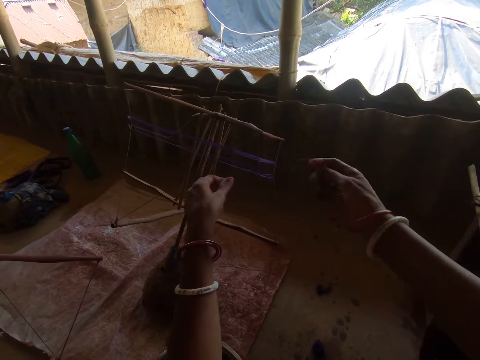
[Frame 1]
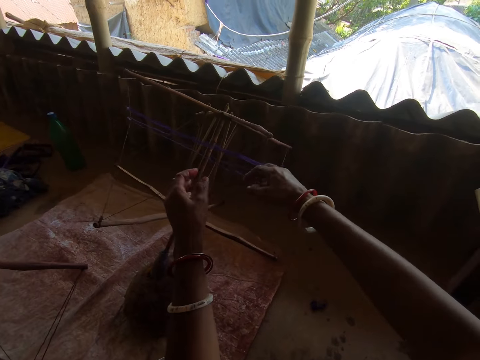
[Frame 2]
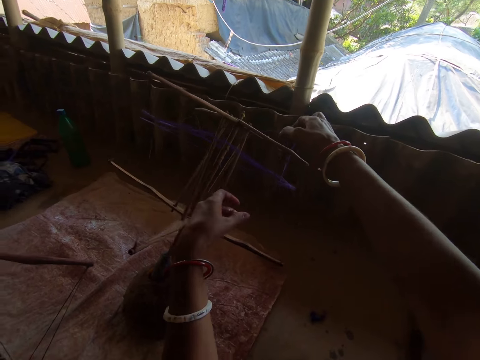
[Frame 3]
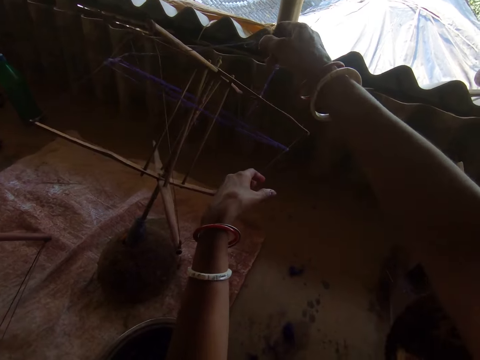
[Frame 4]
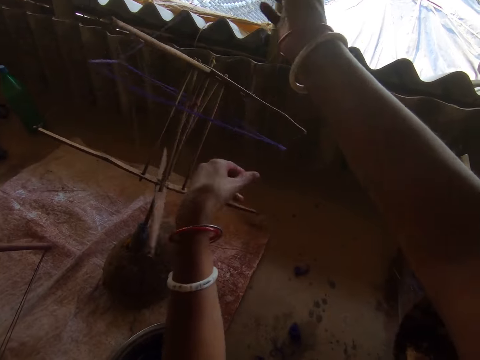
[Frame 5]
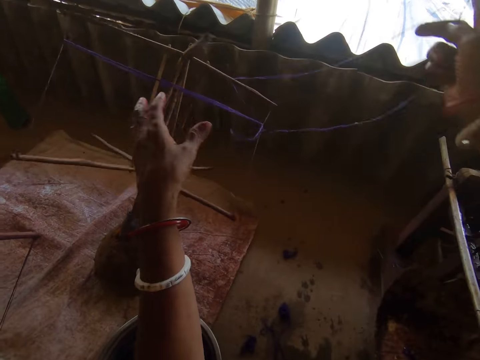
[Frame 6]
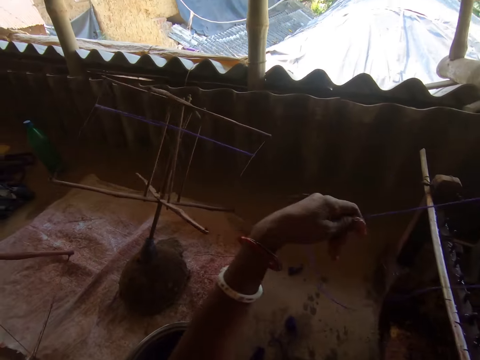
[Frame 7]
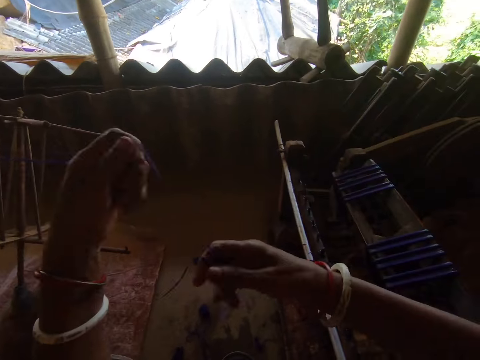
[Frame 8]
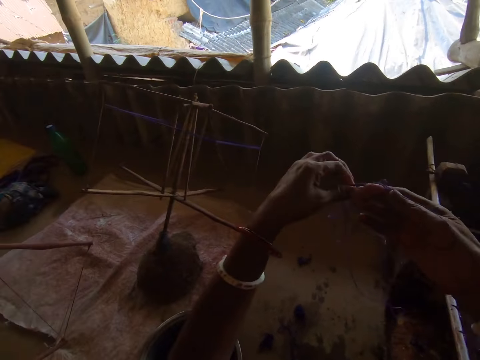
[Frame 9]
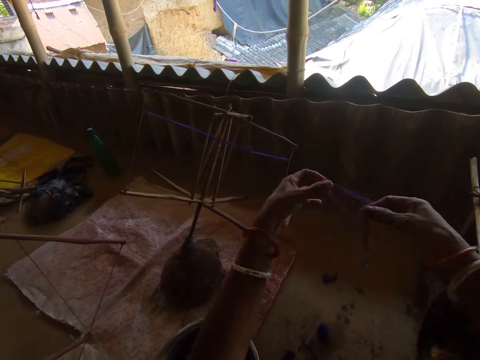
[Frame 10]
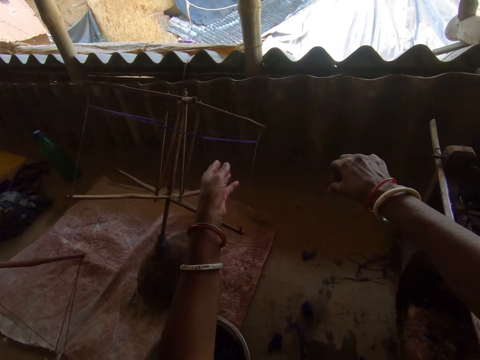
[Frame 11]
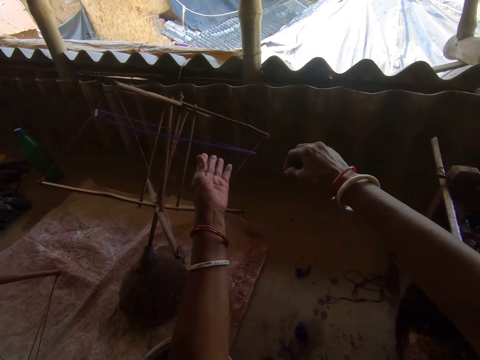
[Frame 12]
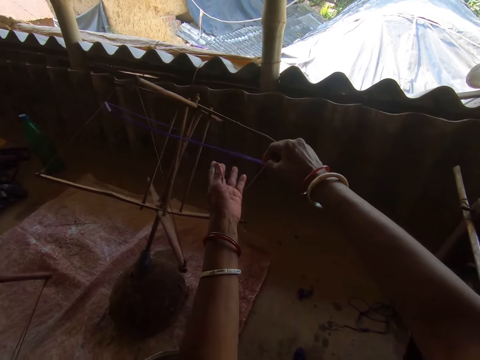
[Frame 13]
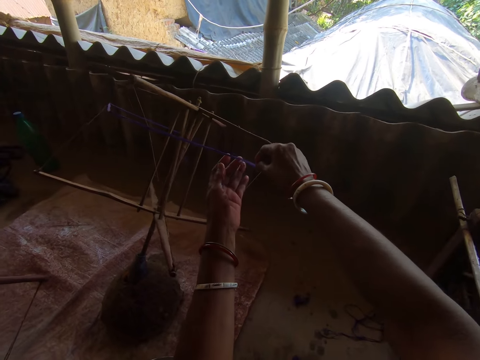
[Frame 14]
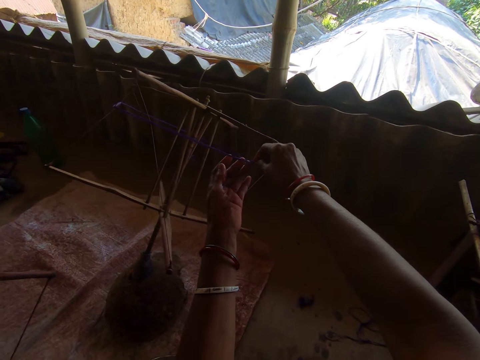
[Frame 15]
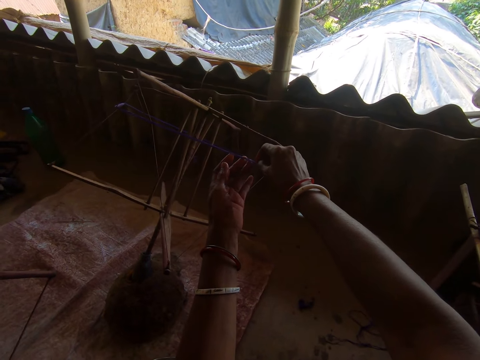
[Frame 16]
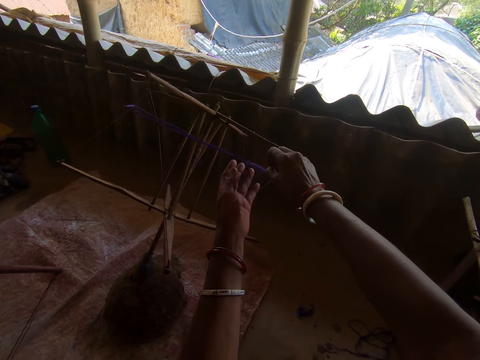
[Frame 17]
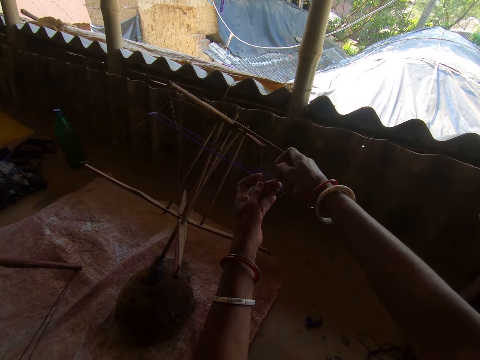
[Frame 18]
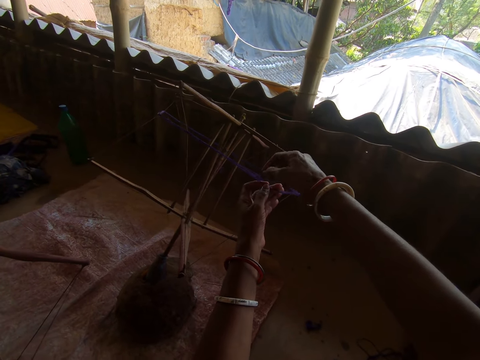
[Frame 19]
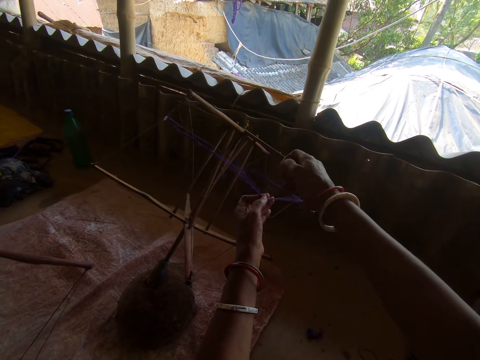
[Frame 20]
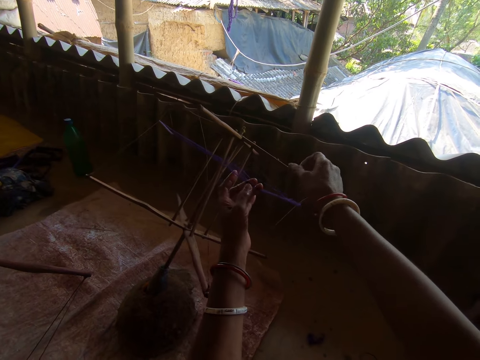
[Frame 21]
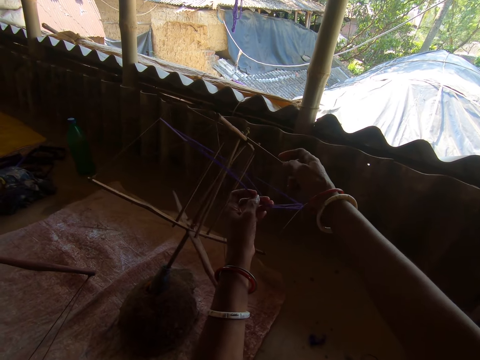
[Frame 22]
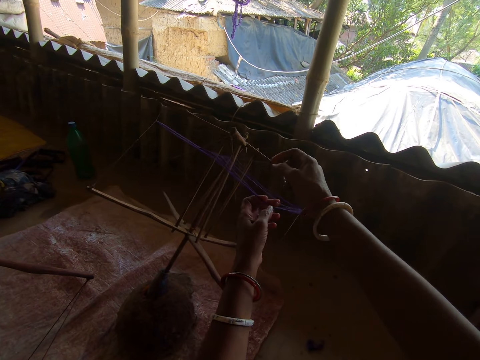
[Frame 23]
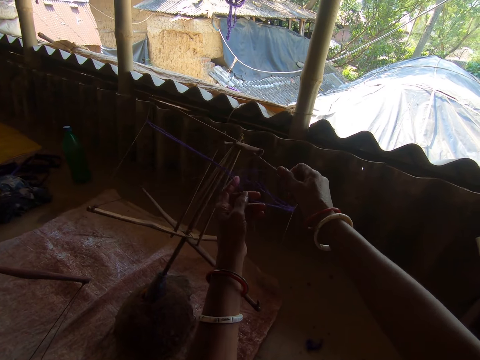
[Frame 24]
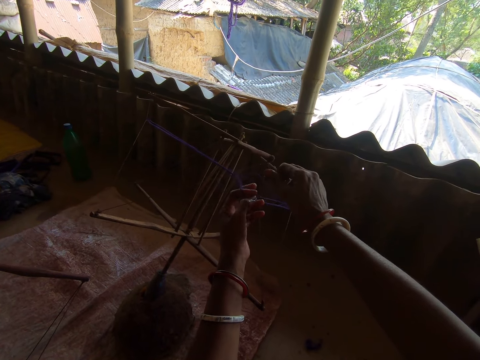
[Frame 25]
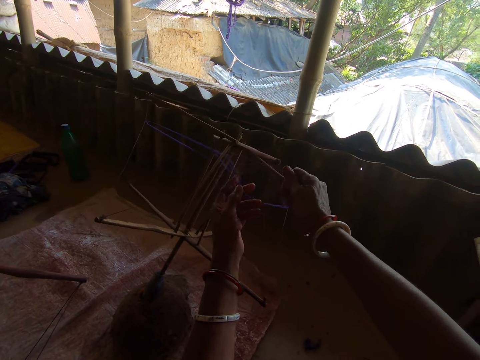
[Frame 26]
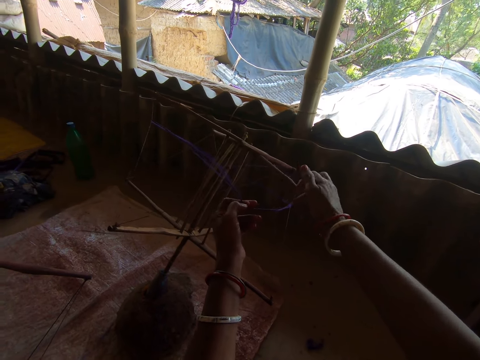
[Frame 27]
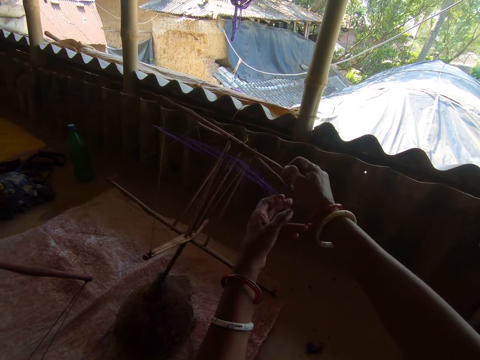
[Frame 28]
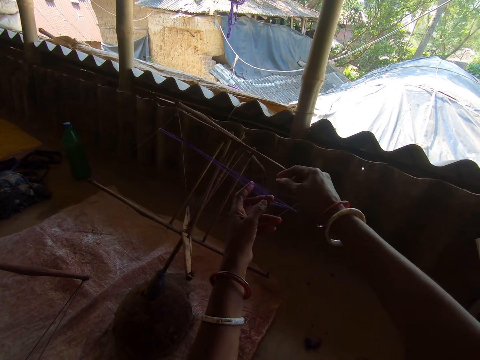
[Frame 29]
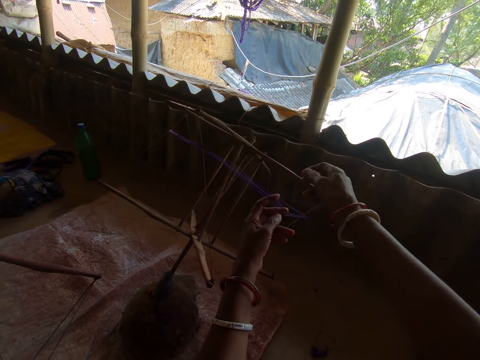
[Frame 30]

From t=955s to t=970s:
The camera wearer drops the thread. They hold the thread. They pull the thread out.

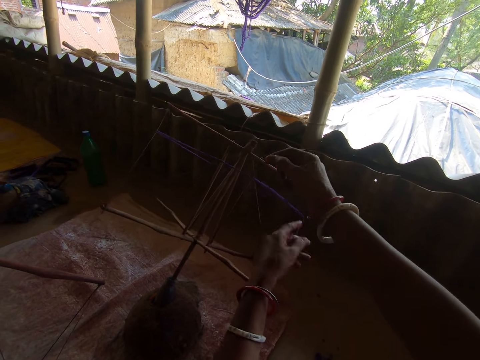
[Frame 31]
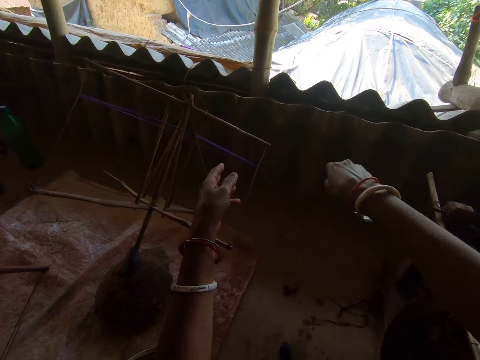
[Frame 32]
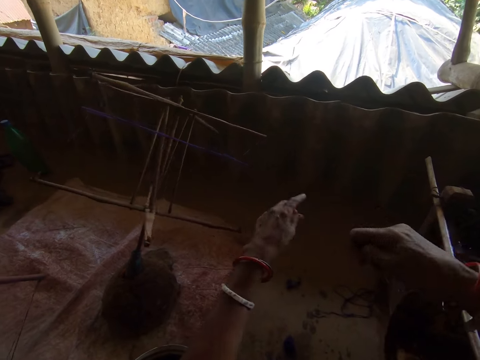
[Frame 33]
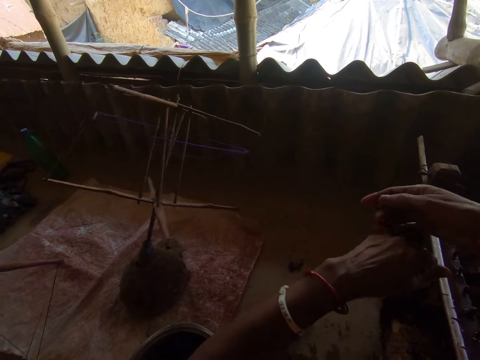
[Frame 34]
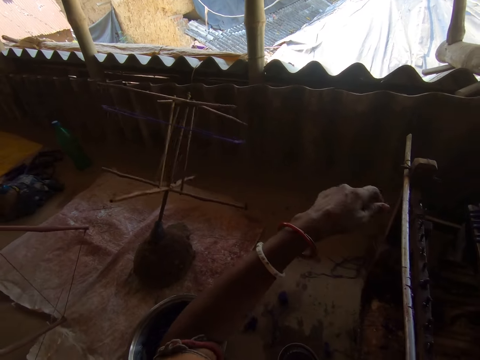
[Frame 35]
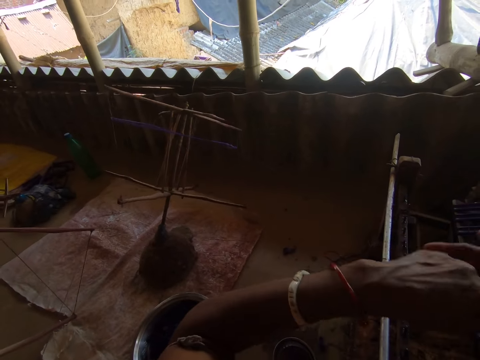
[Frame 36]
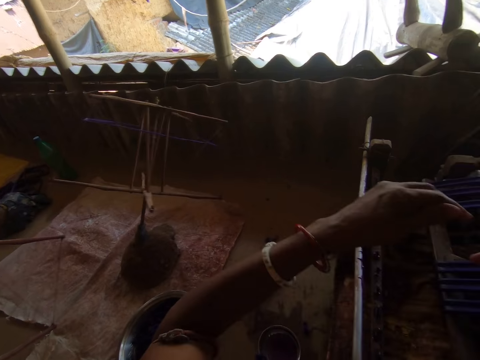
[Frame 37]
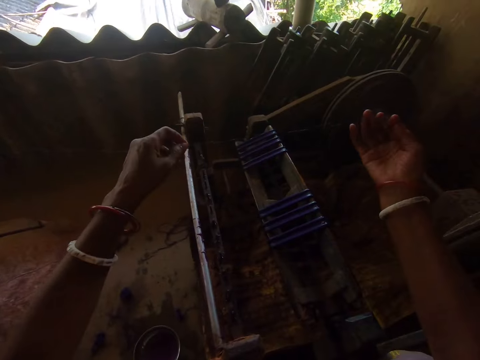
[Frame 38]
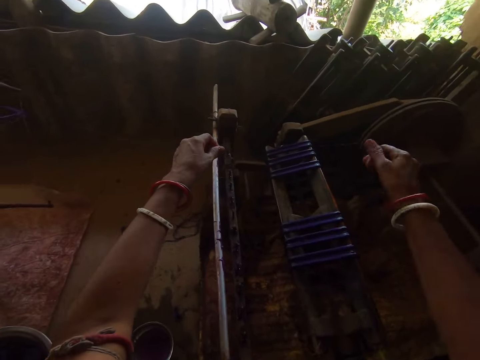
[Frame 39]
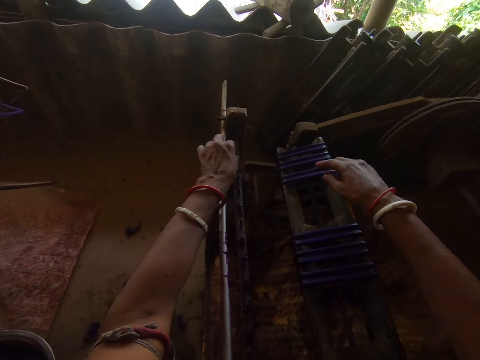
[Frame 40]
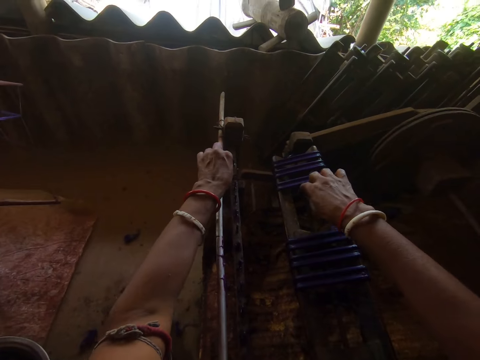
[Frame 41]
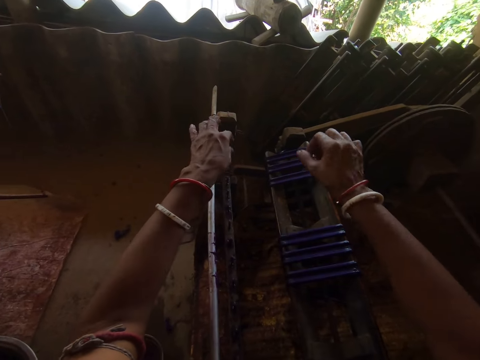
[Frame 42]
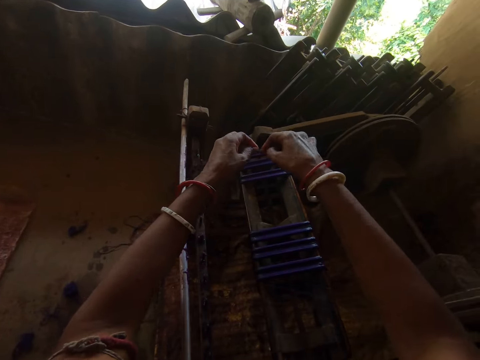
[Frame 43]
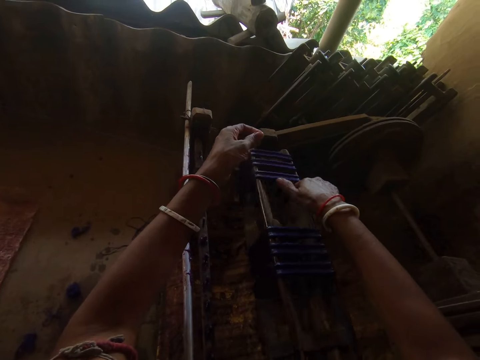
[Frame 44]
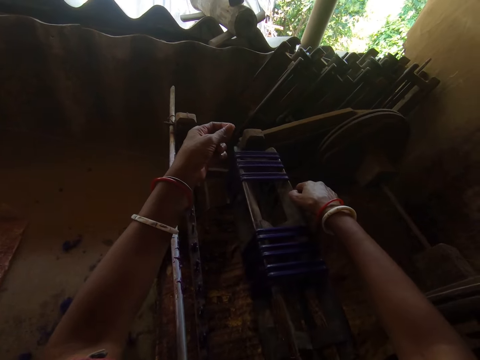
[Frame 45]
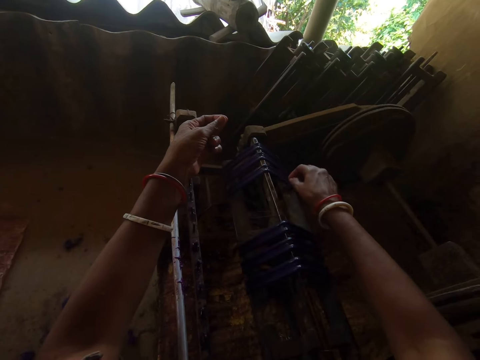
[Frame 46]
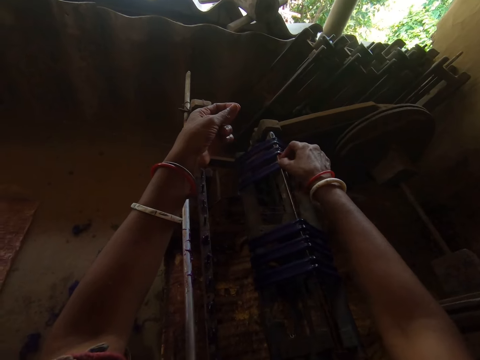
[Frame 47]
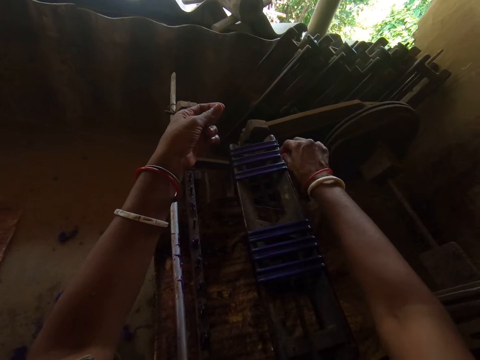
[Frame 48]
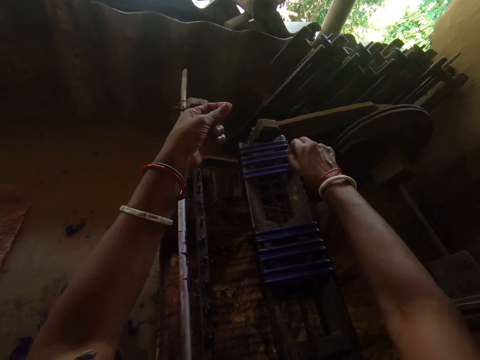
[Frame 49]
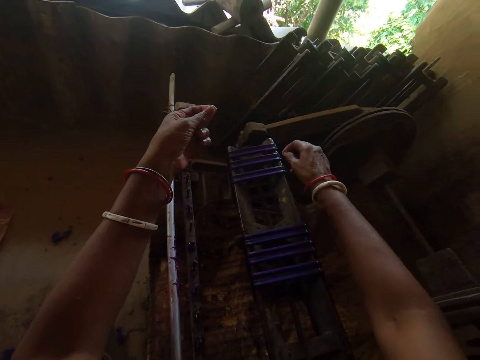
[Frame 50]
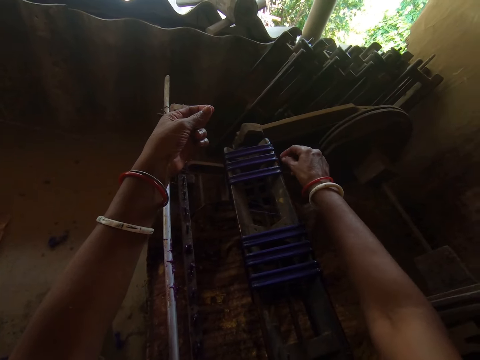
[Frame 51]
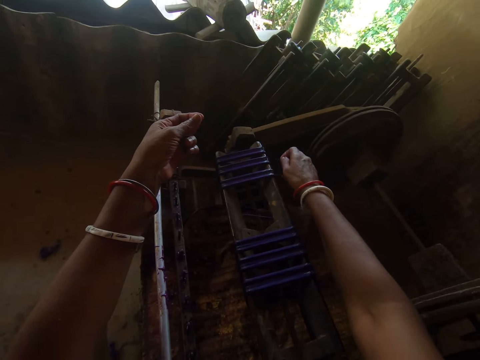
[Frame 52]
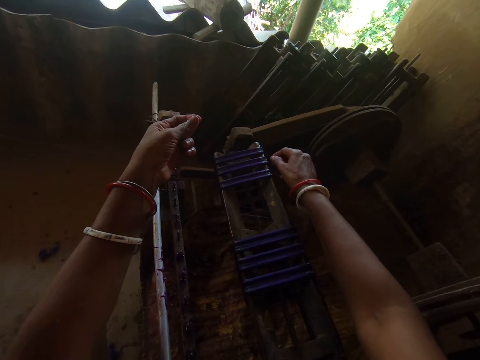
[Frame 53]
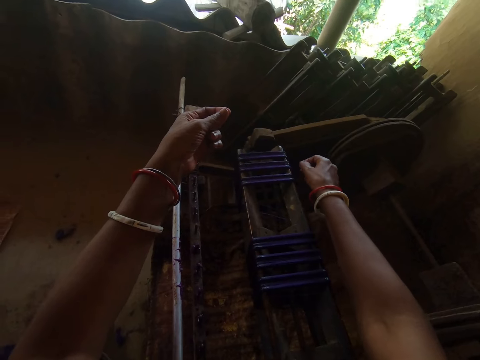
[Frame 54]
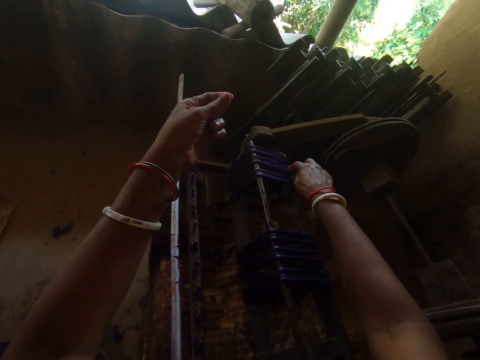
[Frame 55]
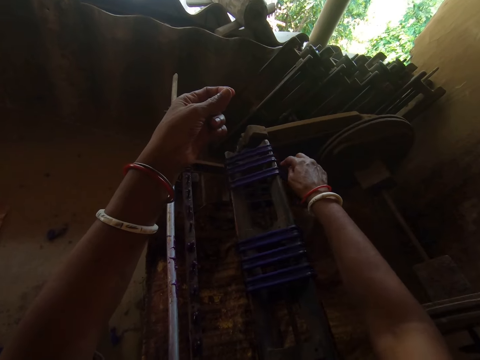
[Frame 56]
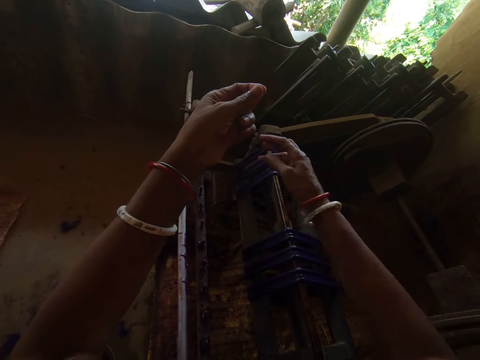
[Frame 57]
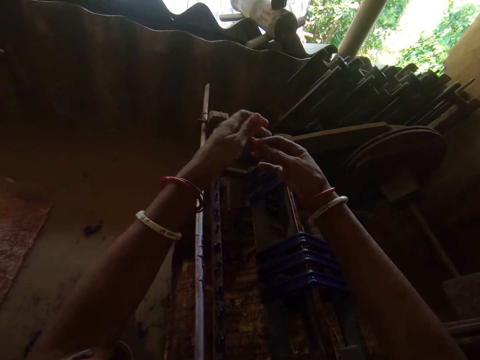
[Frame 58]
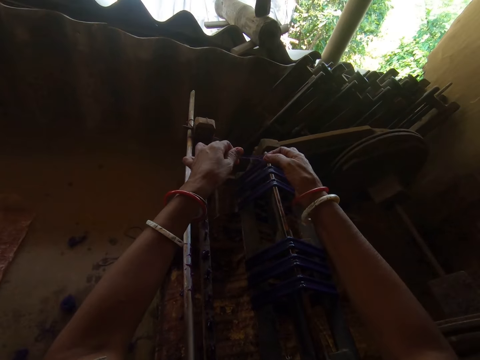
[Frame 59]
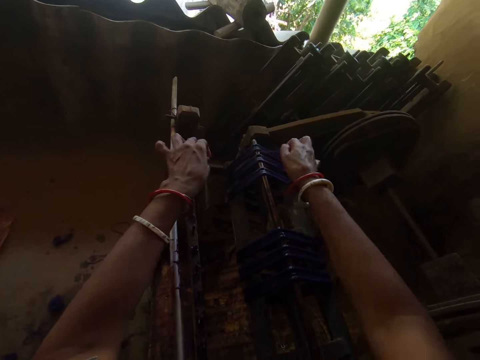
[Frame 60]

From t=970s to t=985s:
The camera wearer ties the thread on the machine. They do something. They roll the machine.
